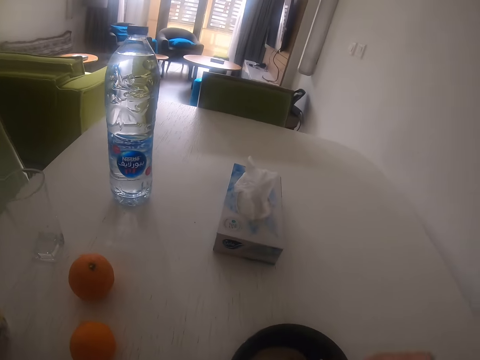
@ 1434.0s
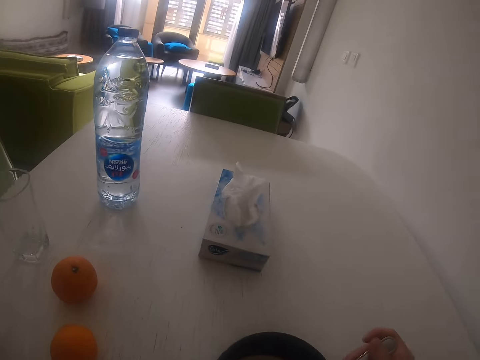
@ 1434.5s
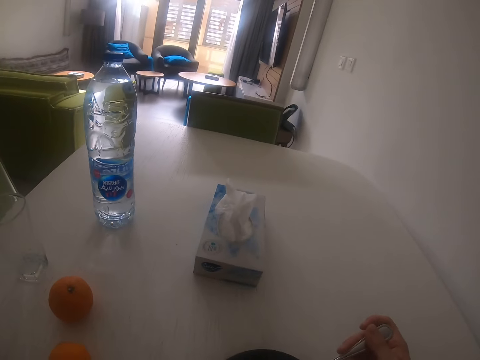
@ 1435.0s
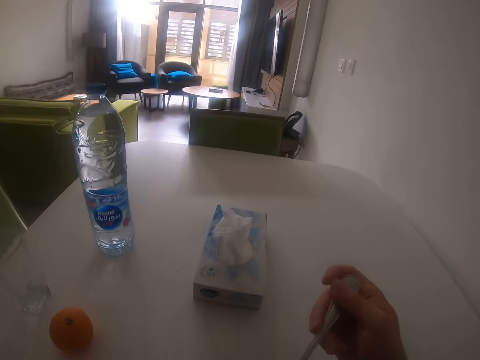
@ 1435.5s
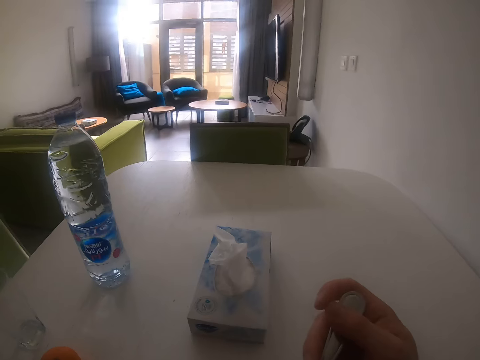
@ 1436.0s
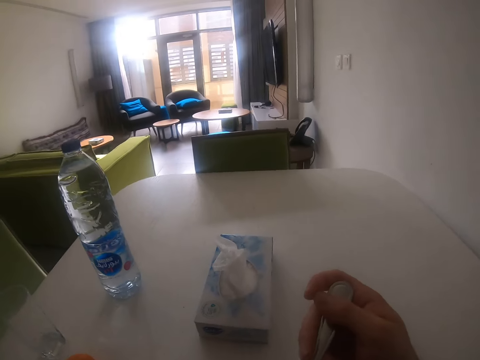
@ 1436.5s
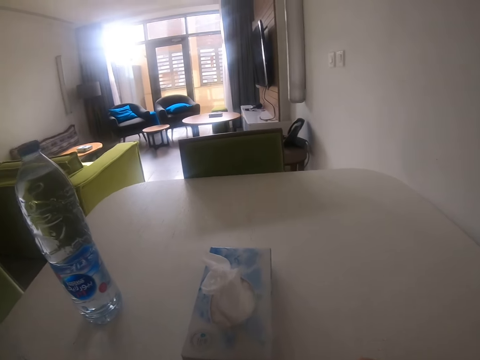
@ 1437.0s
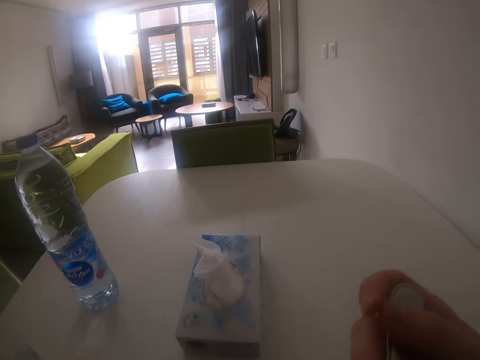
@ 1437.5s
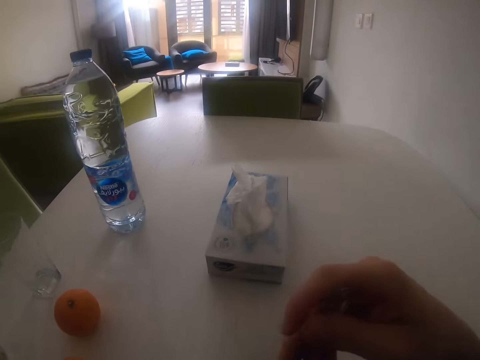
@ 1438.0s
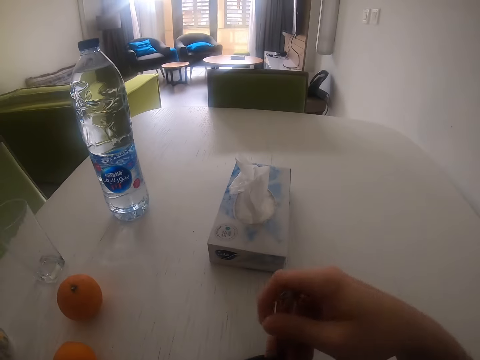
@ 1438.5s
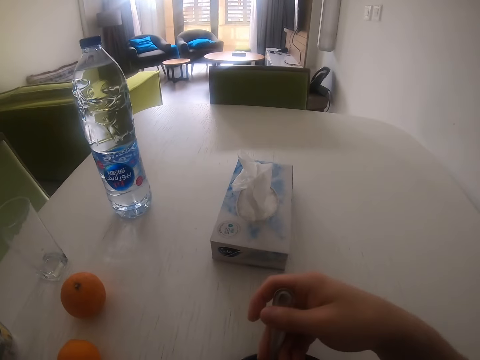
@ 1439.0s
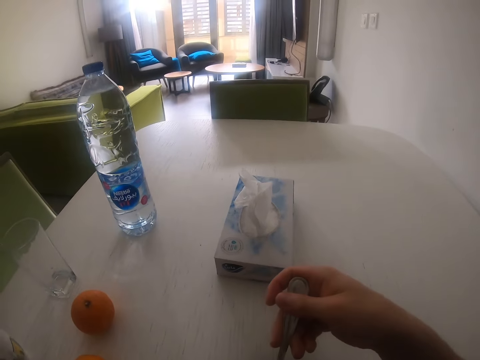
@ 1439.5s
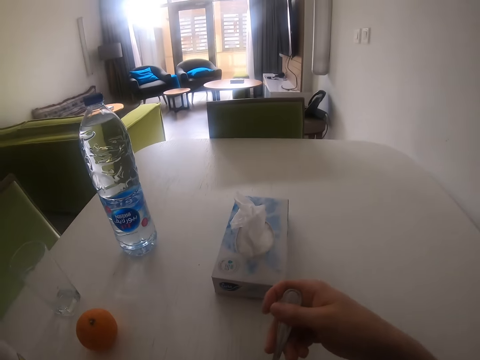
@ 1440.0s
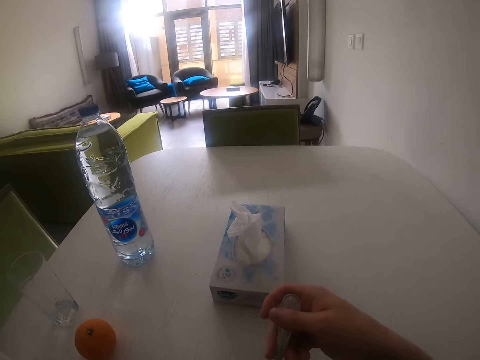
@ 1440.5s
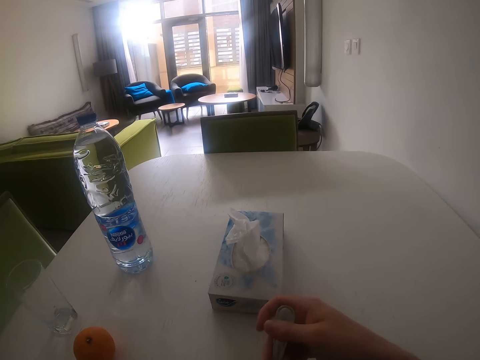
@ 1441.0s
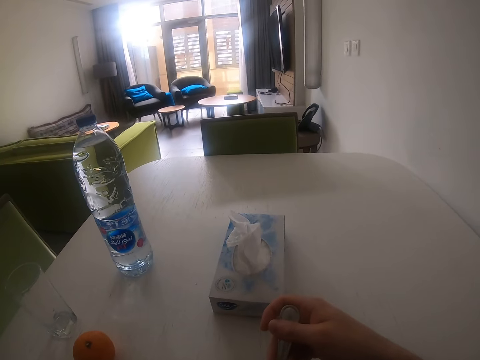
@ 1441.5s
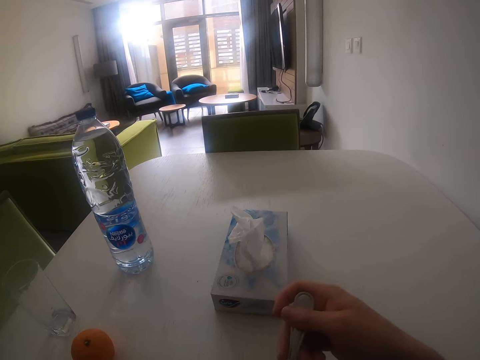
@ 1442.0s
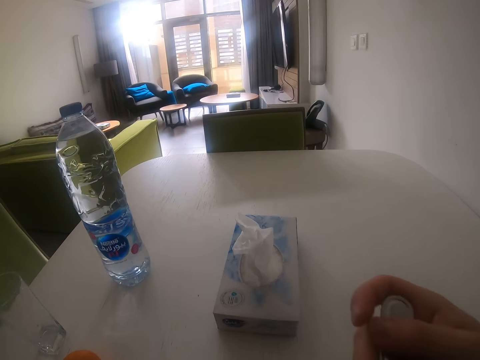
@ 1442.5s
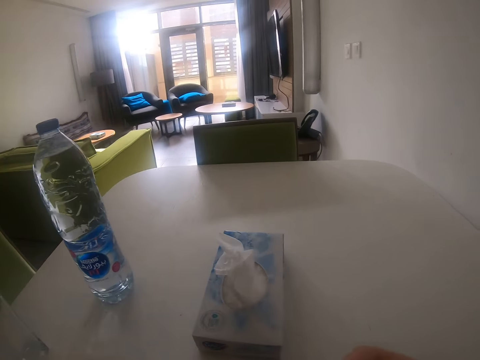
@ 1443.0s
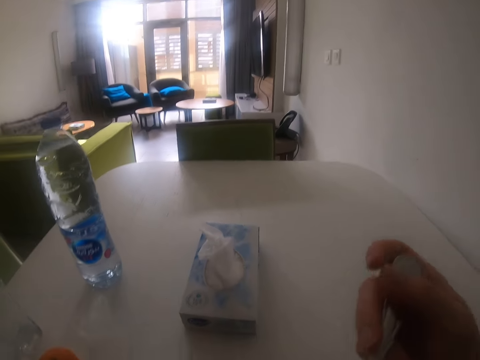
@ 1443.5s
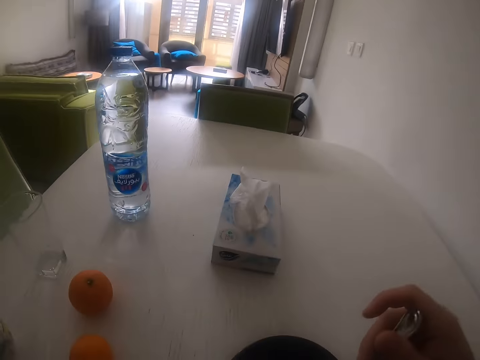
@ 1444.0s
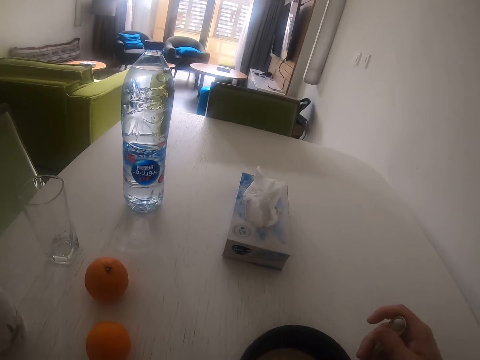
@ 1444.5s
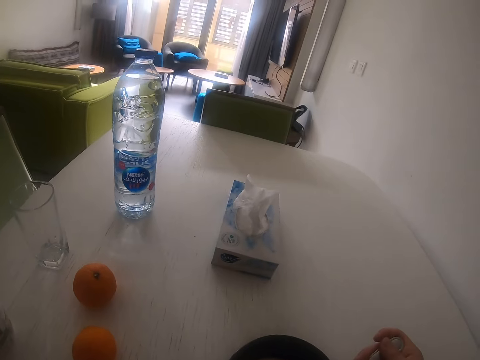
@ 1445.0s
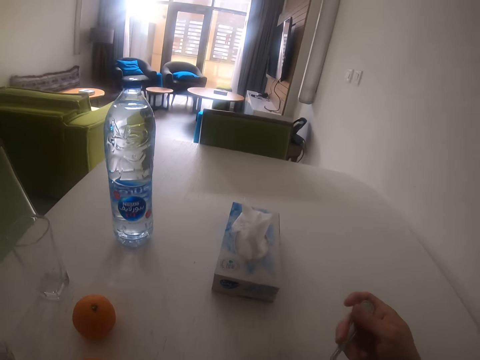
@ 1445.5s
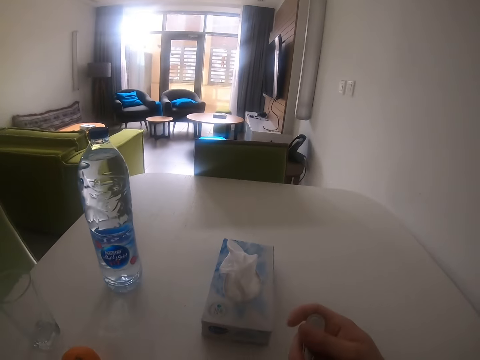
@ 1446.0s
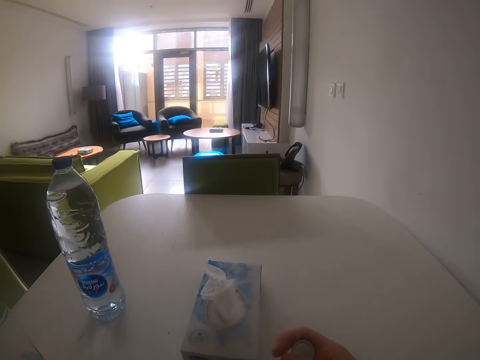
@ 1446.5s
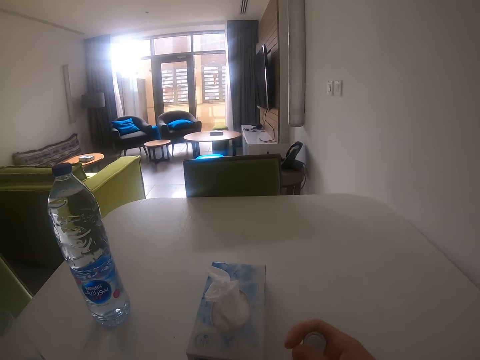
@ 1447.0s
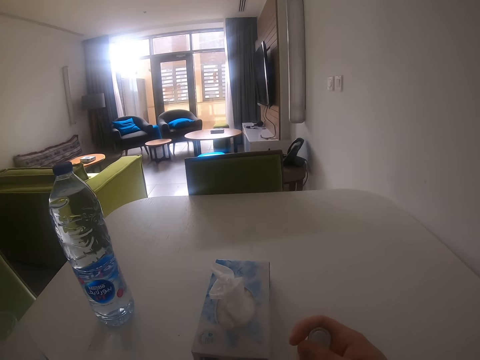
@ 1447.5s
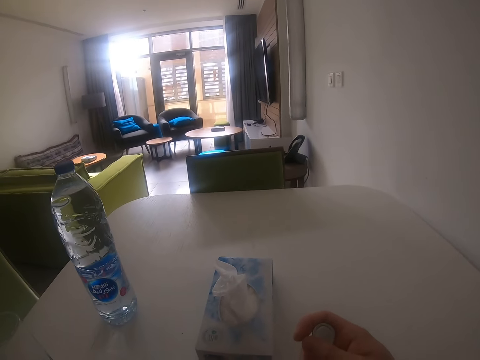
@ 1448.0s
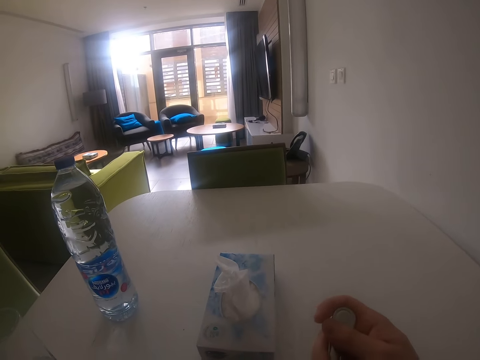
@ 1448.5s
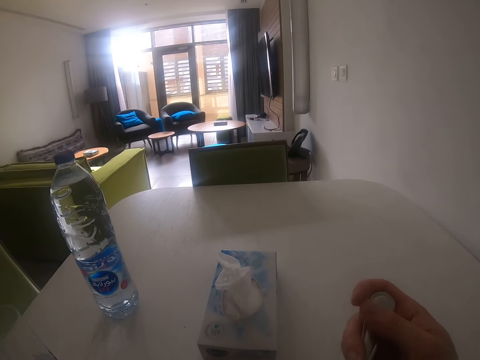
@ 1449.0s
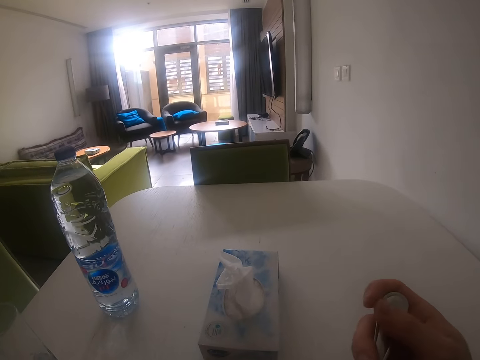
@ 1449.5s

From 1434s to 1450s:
The camera wearer moves the right hand. They stir the food. They lift the spoon and eat the food. They look around. They stir the food, scoop food and shake the spoon. They look around. They lift the spoon and eat food. They look around. They move the spoon and scoop food. They lift the spoon and eat the food. They look around.

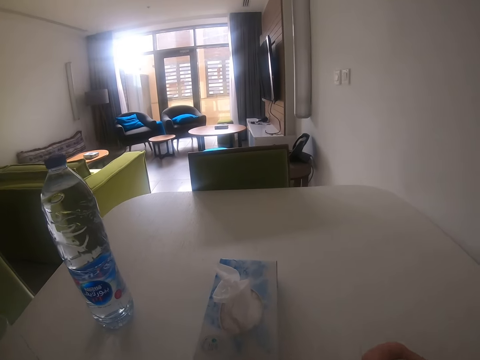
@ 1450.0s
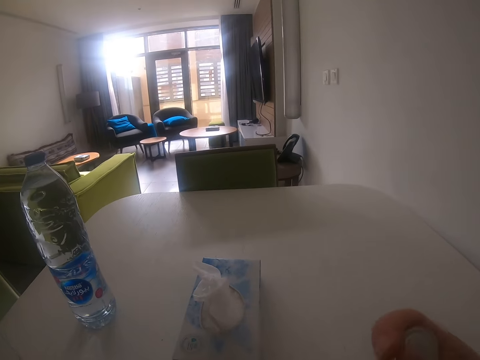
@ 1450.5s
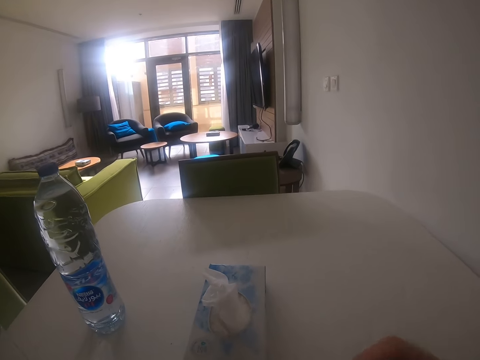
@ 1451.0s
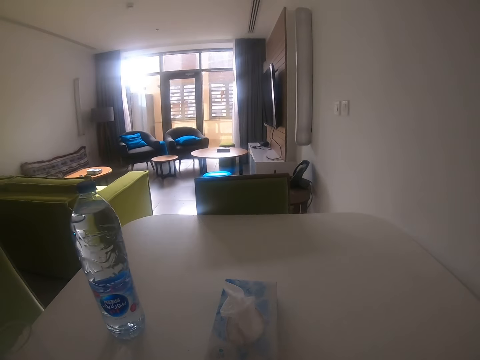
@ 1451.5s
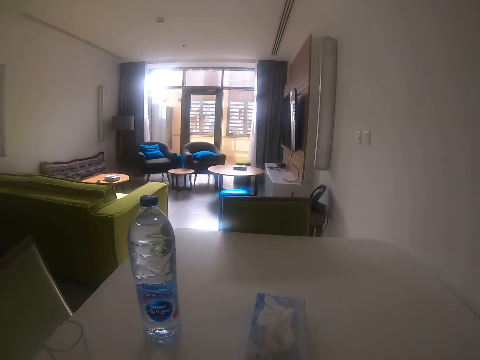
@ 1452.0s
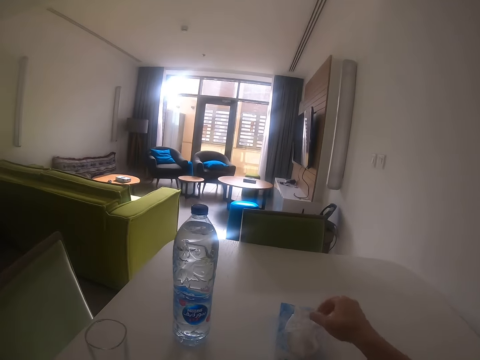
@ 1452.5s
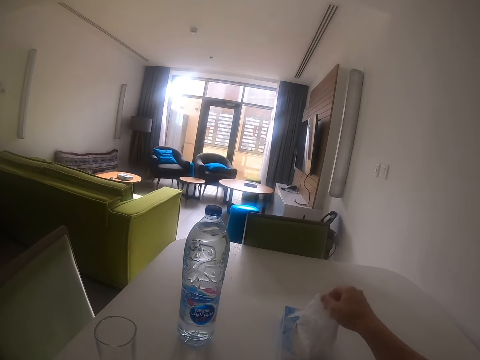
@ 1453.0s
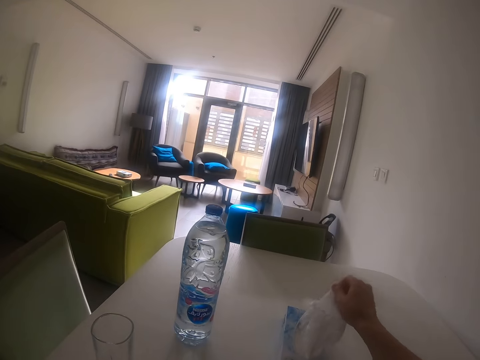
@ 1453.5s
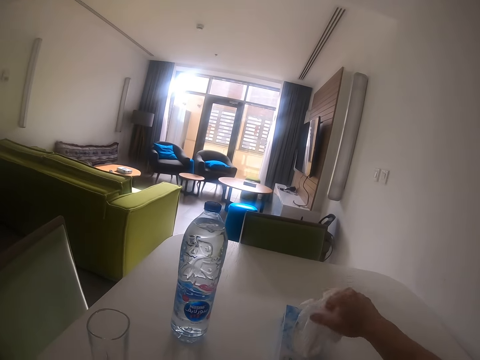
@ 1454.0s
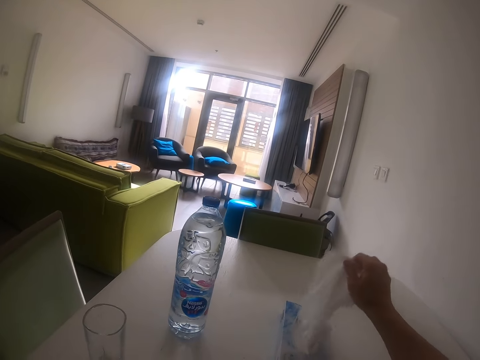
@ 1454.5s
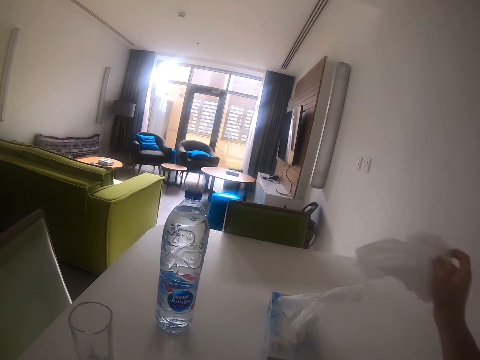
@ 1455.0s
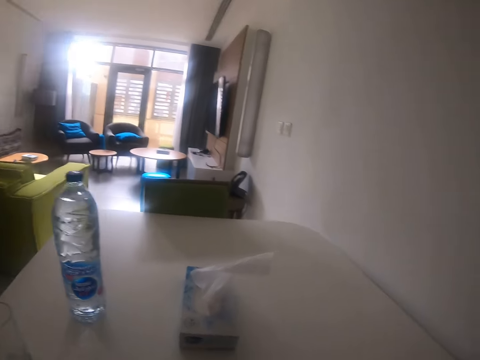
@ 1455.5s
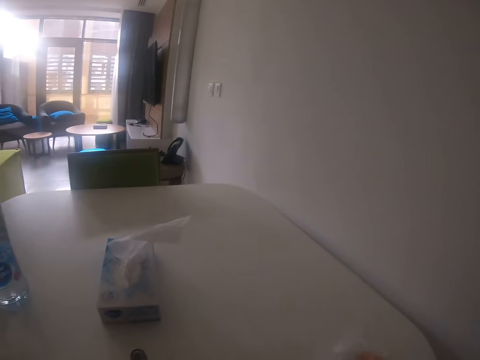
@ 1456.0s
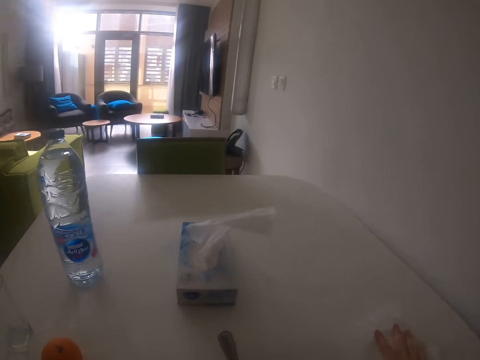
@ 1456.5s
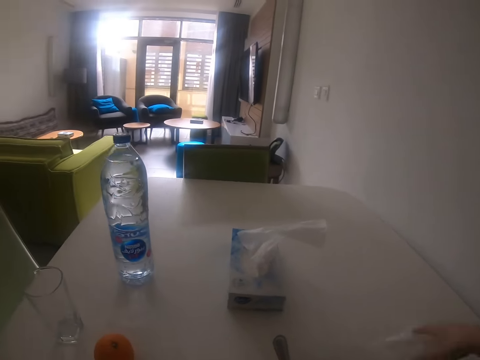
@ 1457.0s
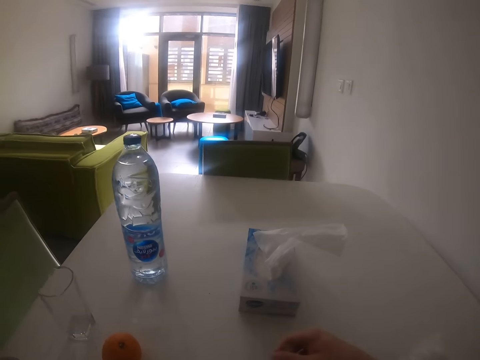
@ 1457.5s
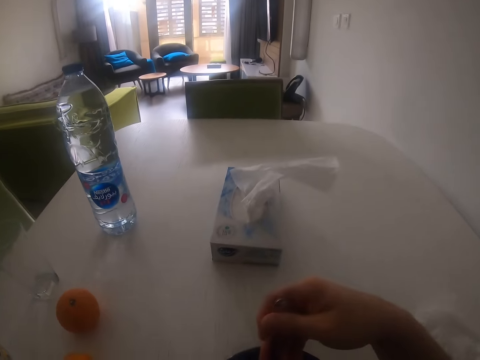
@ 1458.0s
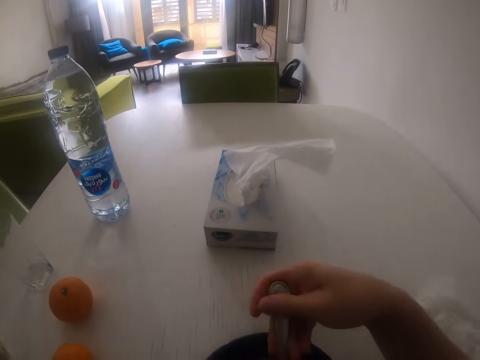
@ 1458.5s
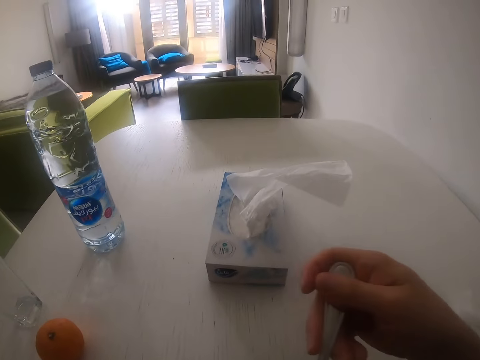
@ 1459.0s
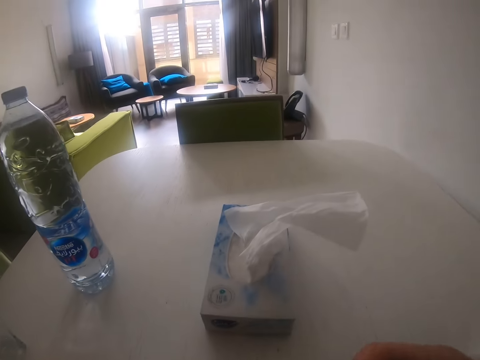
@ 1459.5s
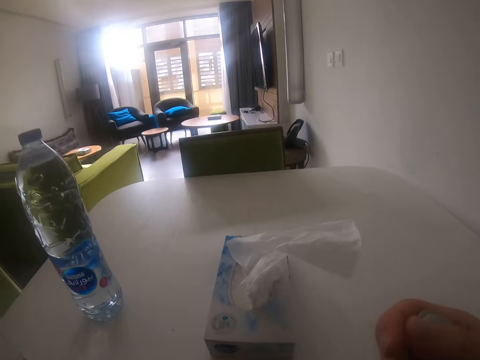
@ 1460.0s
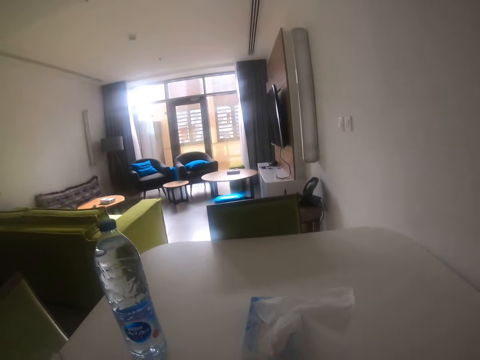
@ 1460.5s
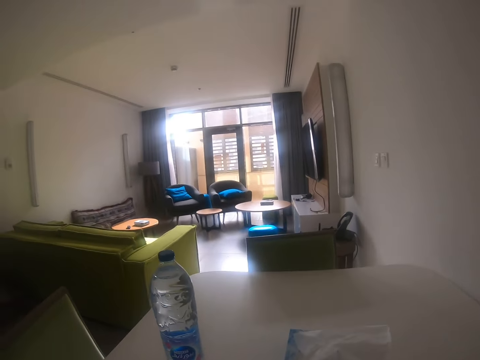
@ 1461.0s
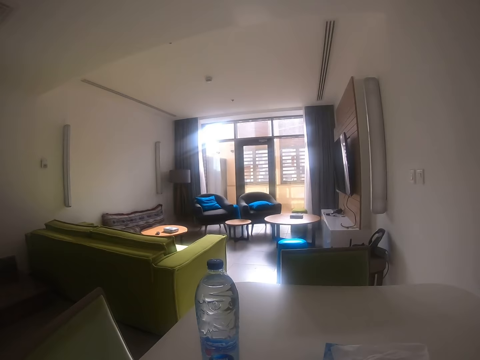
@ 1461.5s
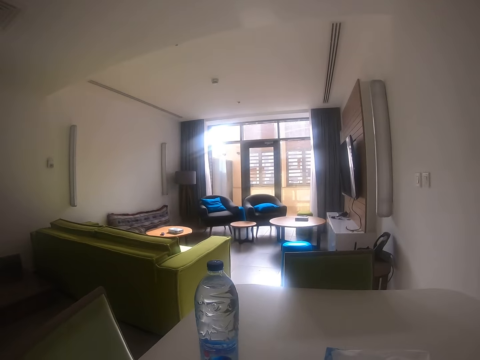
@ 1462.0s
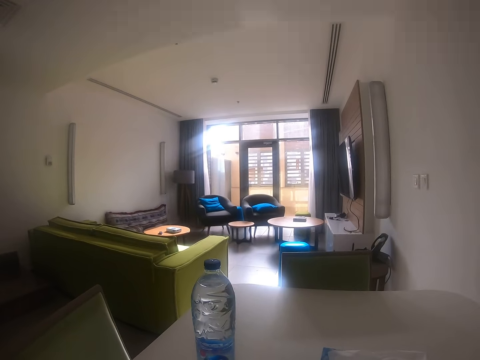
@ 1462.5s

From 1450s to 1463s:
The camera wearer lifts the spoon. They pull a serviette. They pick the serviette from the table. They lift the serviette. They look around. They move the right hand. They stir the food. They hold the spoon. They lift the spoon and eat food. They look around.
